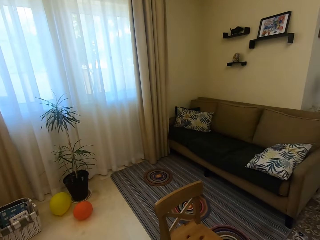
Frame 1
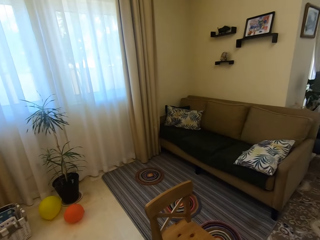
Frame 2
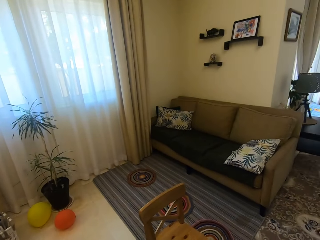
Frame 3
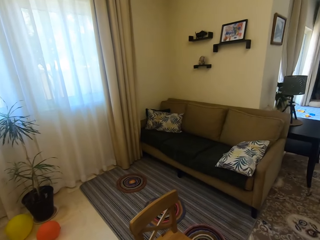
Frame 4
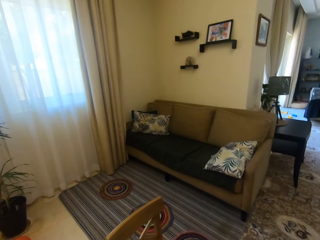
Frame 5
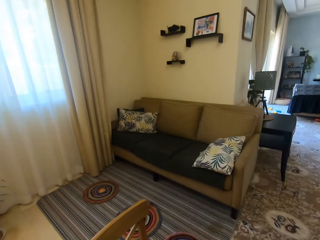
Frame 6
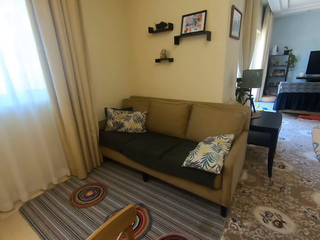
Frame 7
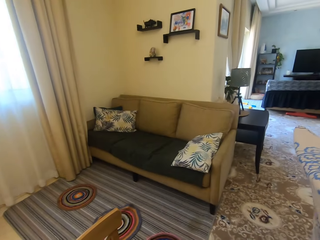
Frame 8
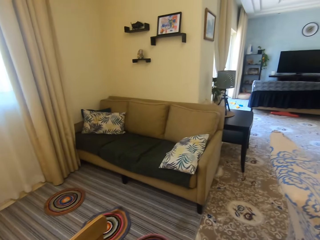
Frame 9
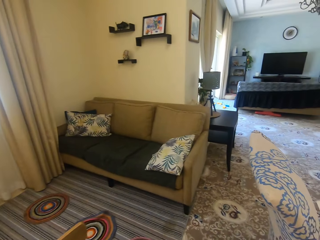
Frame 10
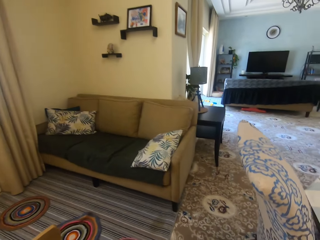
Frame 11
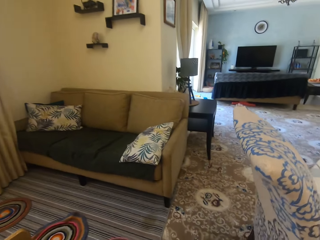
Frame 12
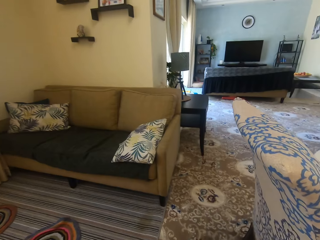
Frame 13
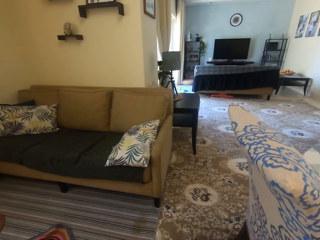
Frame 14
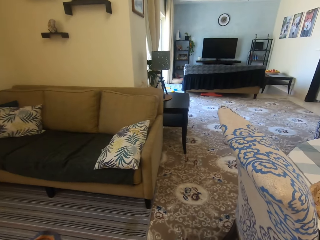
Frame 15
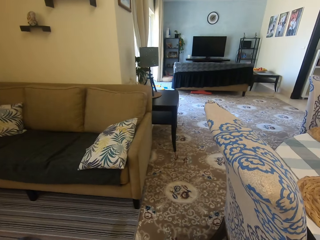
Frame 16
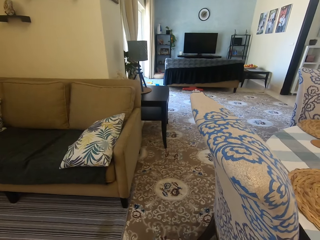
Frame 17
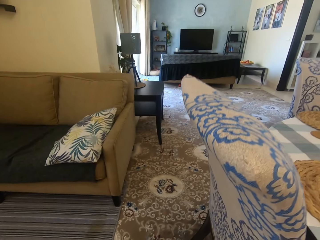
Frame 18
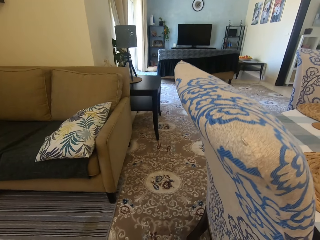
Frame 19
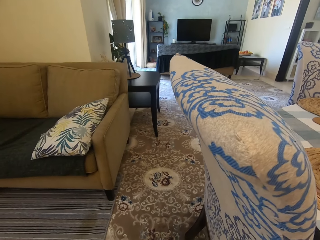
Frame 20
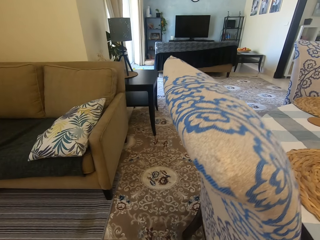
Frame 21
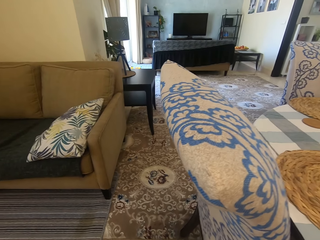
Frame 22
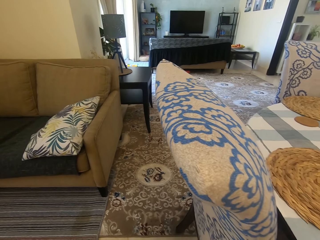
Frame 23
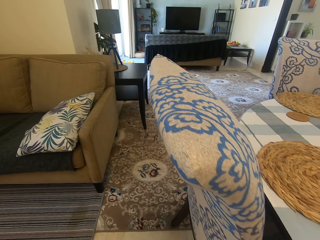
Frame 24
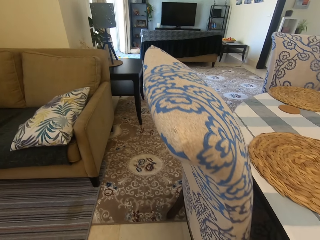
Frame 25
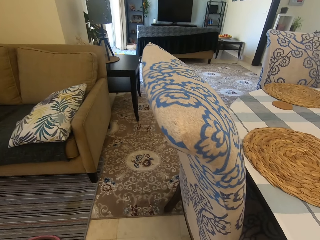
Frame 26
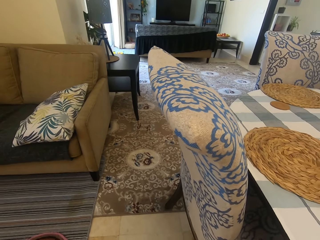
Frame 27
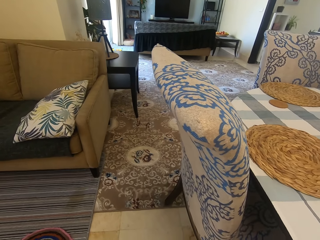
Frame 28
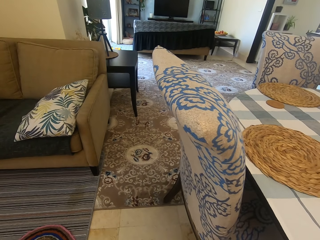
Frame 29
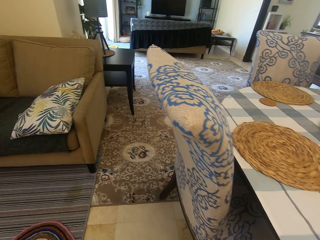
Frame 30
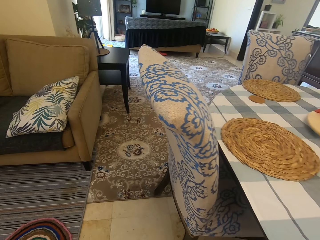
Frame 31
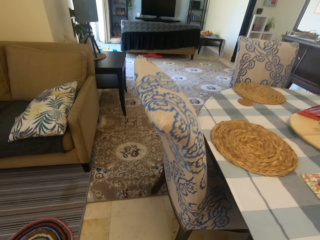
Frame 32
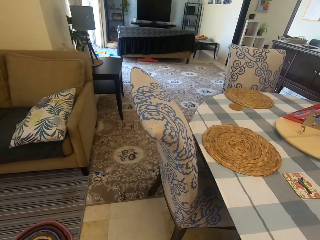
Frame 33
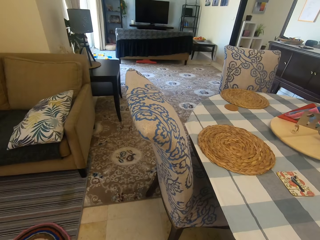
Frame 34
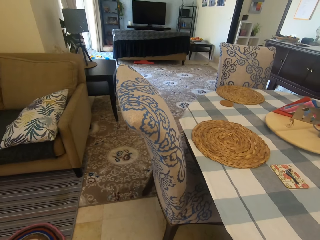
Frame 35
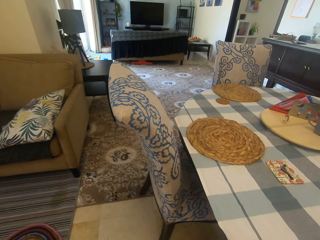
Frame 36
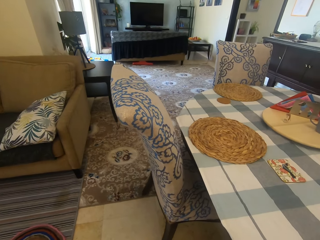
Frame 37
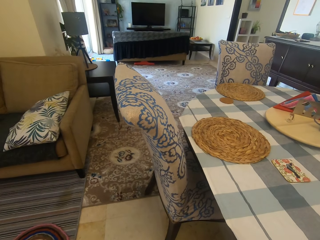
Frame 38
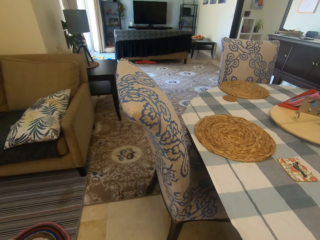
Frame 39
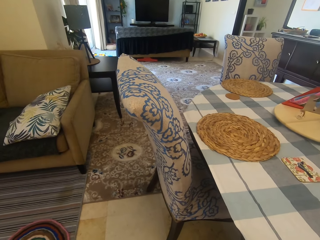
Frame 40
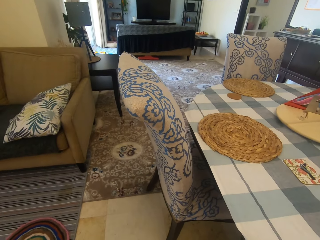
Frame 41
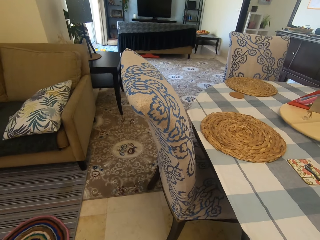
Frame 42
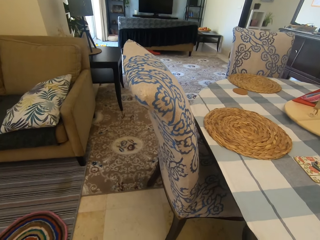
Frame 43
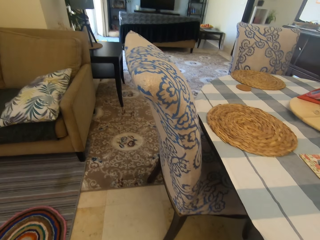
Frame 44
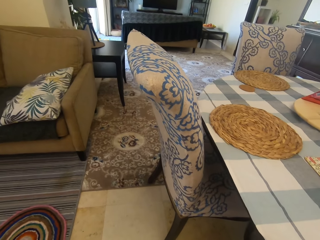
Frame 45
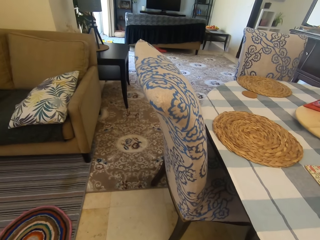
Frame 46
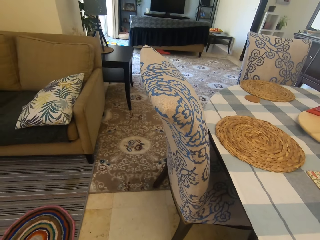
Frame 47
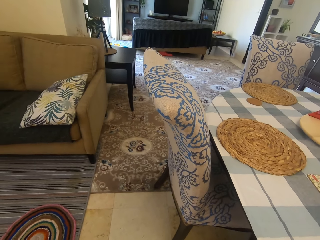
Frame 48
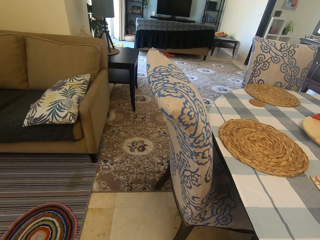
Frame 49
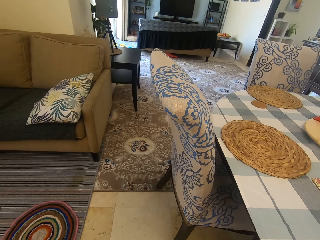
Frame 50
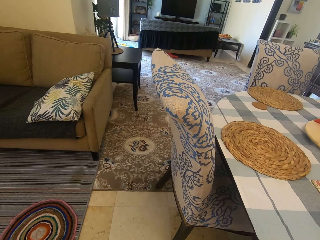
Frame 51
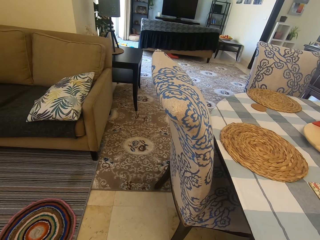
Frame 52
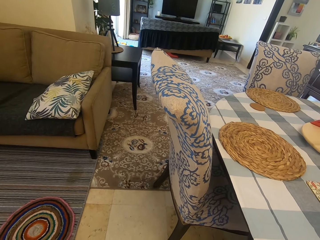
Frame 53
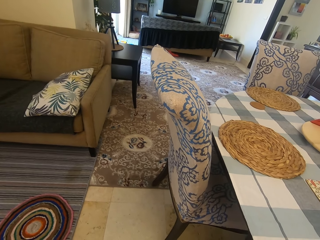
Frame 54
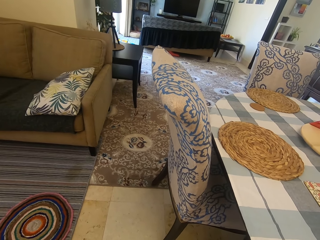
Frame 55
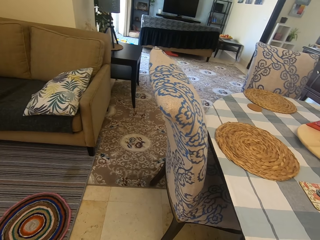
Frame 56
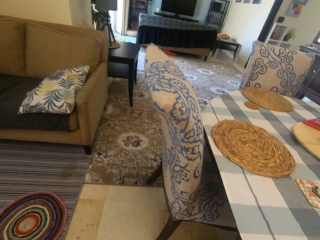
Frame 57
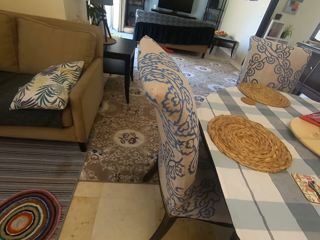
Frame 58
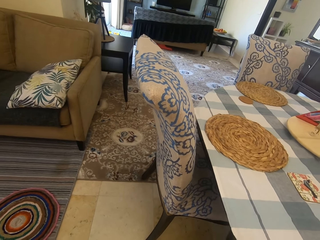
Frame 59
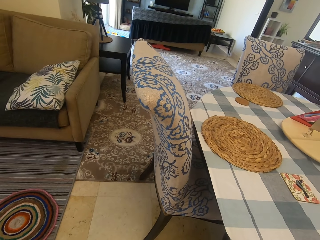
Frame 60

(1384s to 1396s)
The camera wearer looks around.

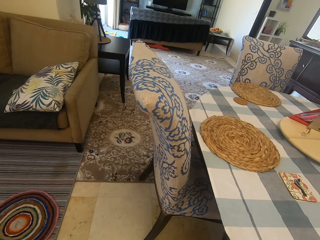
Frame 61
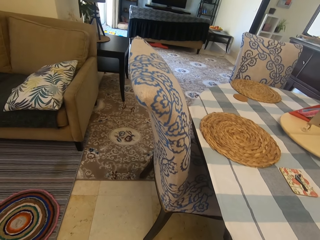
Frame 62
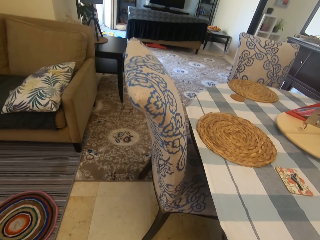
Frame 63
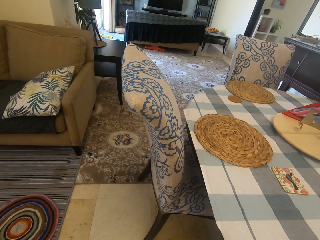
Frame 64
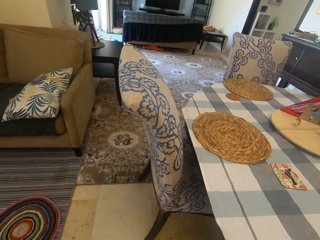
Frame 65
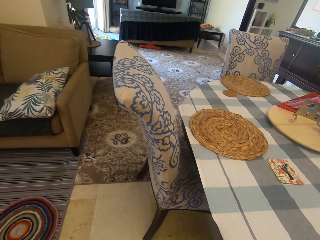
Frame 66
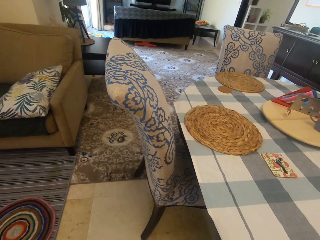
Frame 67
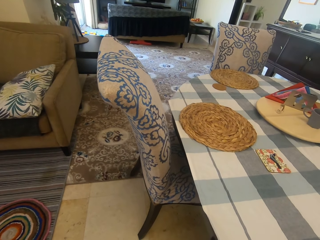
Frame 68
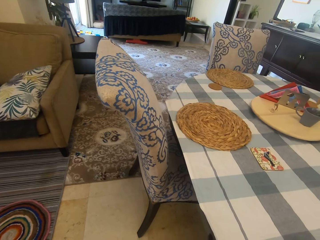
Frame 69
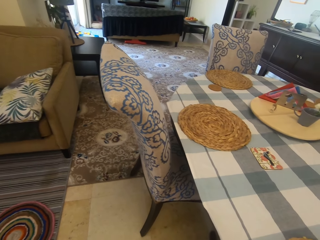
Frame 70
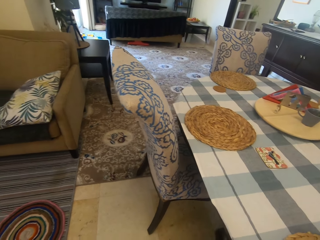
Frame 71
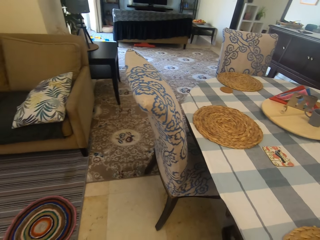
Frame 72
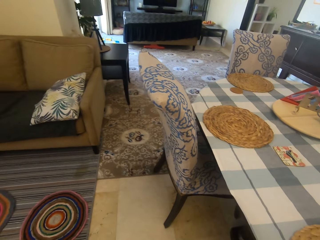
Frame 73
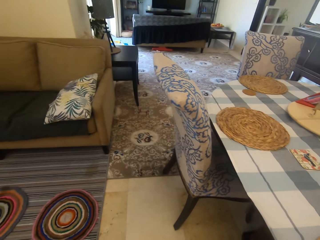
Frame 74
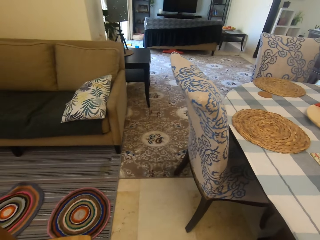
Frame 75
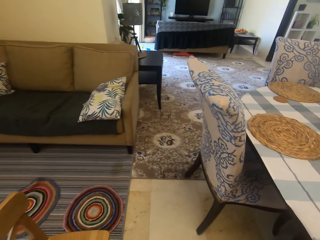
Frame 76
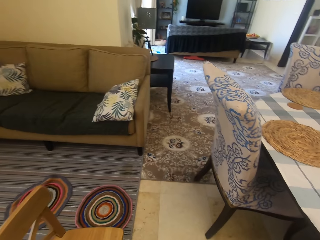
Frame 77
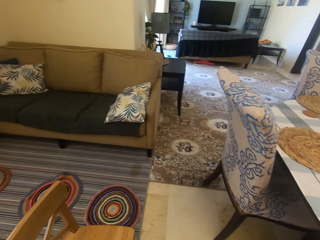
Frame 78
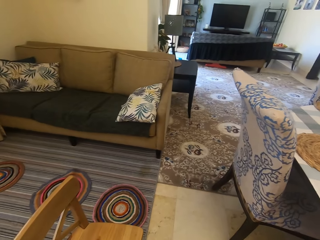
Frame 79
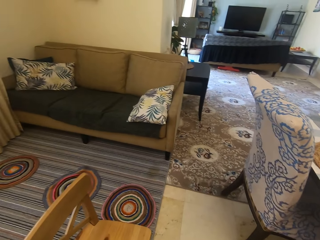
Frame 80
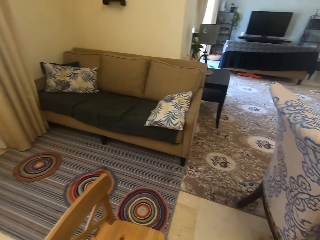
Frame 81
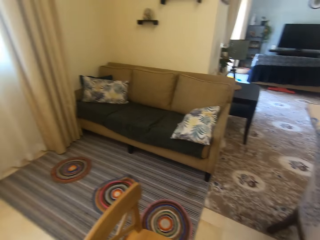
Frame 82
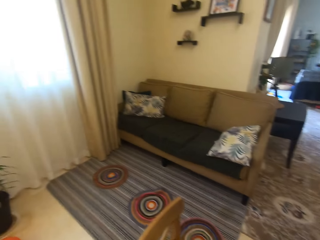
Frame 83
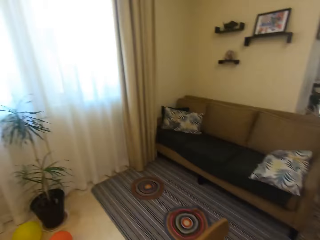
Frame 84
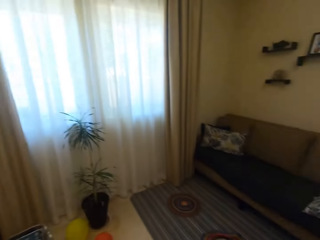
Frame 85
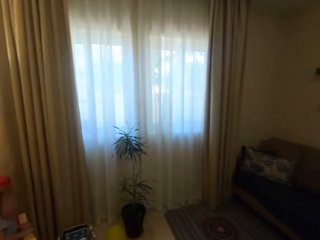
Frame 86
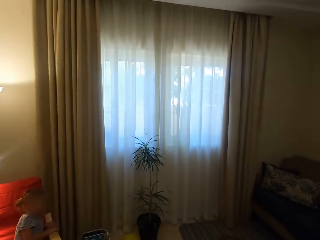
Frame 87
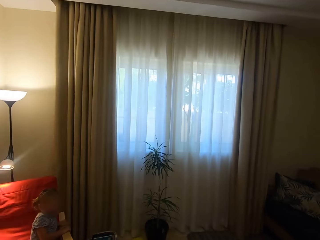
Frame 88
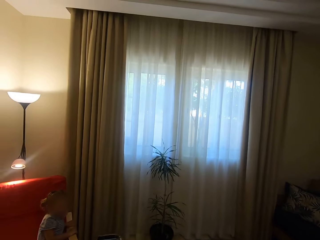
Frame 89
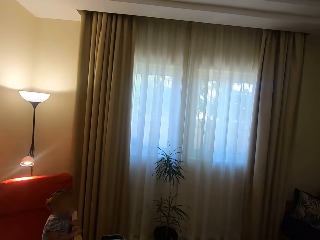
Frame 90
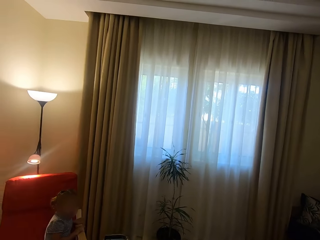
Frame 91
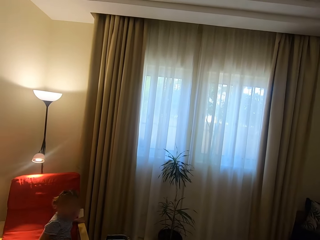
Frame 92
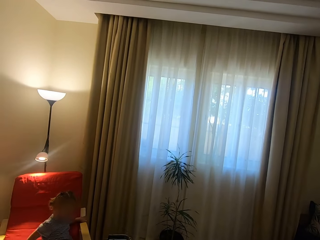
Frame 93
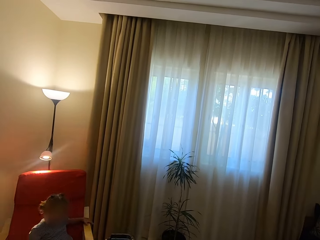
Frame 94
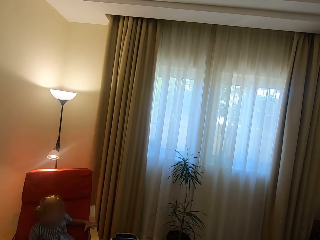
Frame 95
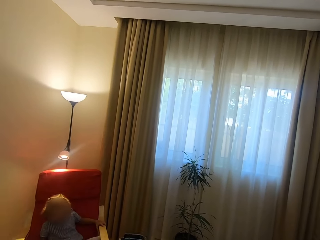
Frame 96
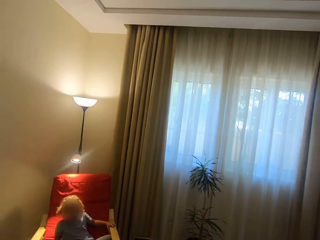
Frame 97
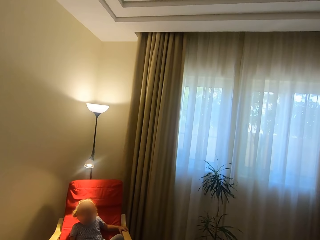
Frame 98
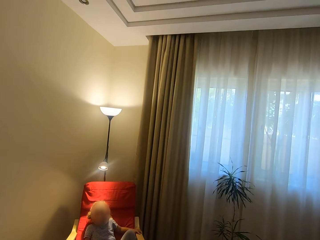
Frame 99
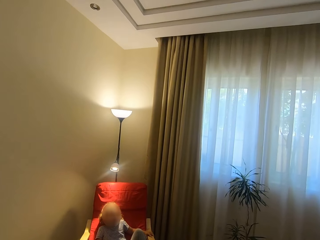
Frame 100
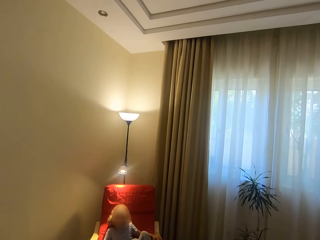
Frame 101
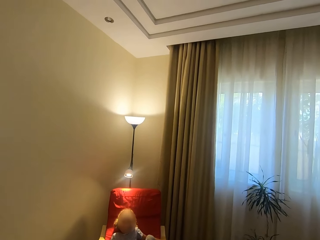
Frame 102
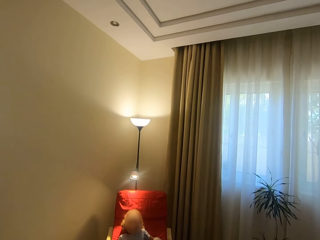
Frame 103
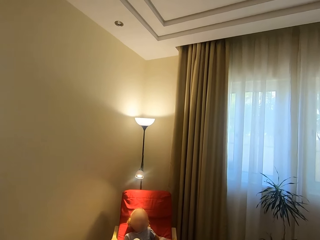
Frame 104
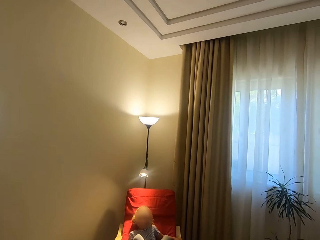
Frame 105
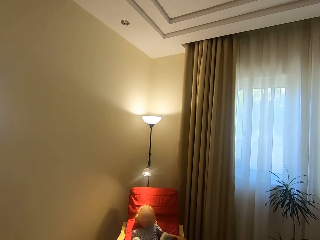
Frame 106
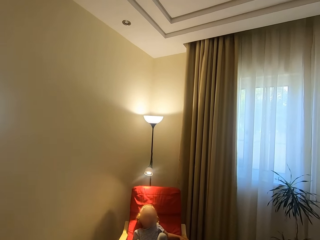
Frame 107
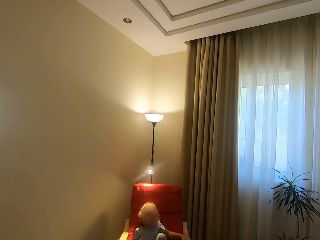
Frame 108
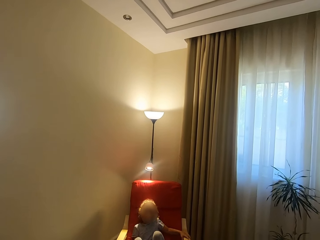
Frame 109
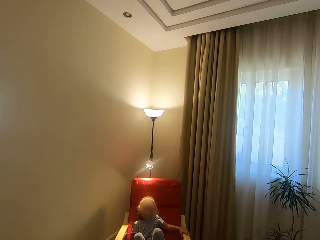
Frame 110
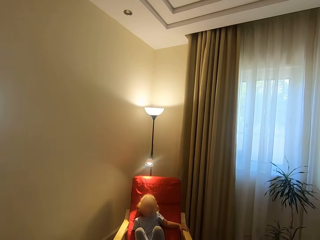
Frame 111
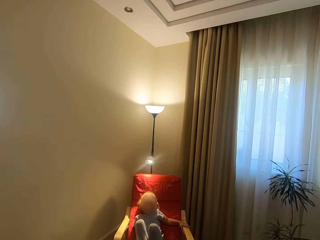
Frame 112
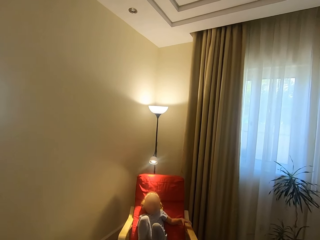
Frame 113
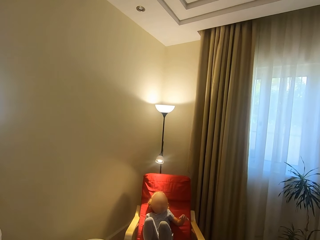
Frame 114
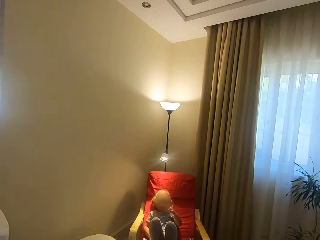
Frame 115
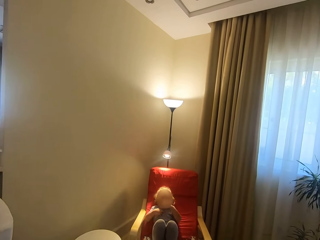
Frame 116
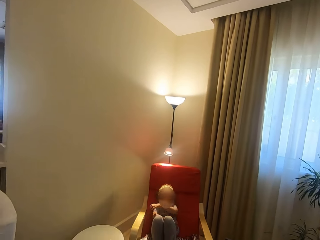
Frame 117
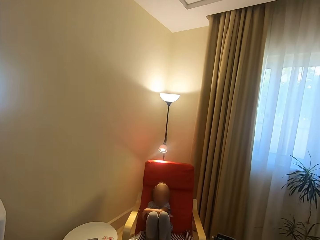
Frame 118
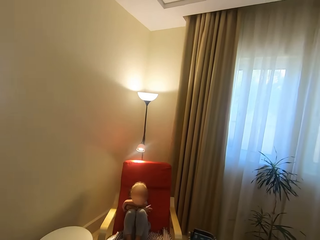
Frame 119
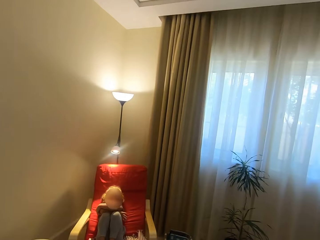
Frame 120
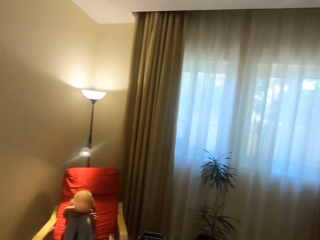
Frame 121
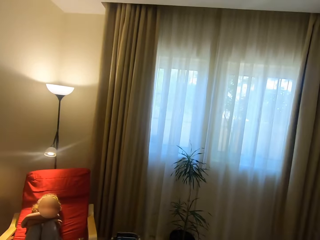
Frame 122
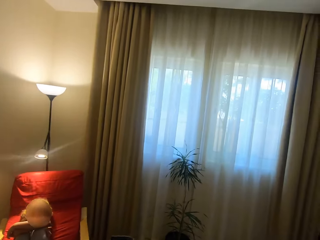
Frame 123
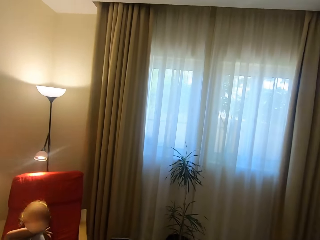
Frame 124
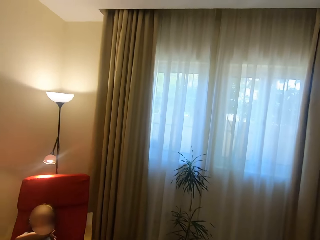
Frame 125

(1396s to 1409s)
The camera wearer turns around. The girl sits on the chair. The camera wearer converses with the child and looks around. The girl moves on the chair, moves her legs upwards, and crosses her hands.
